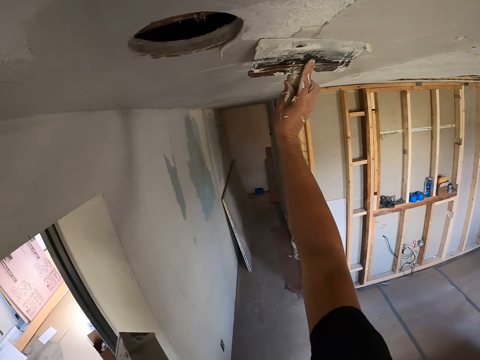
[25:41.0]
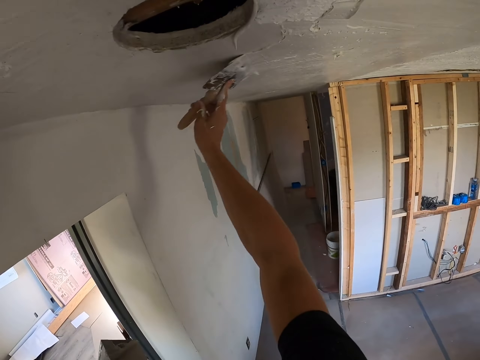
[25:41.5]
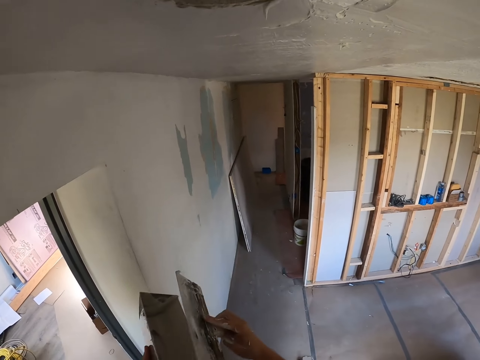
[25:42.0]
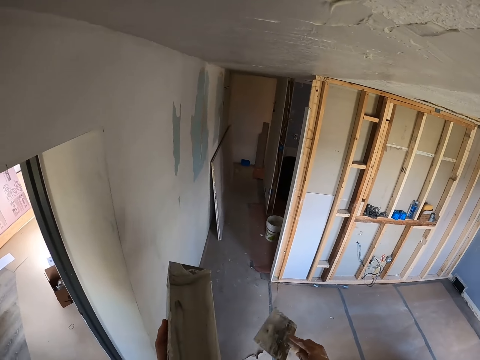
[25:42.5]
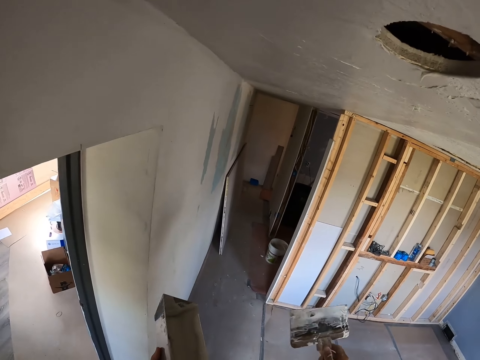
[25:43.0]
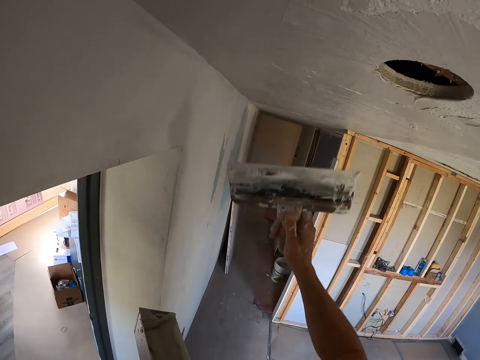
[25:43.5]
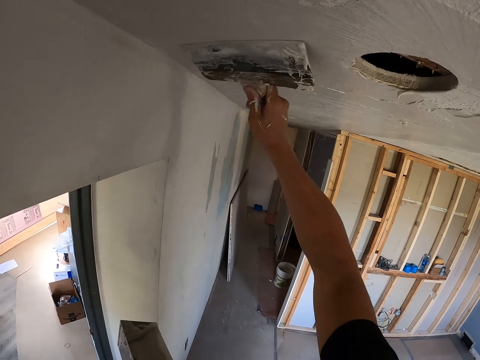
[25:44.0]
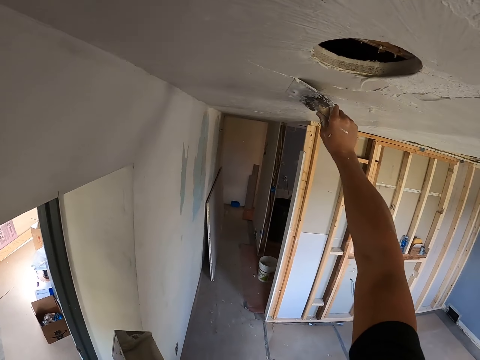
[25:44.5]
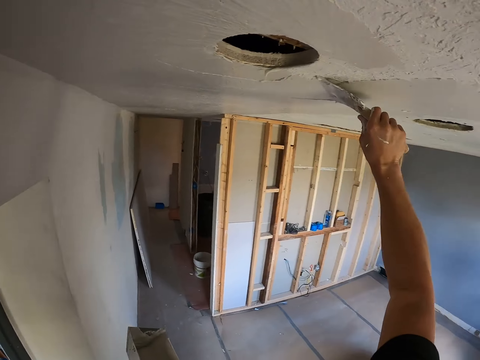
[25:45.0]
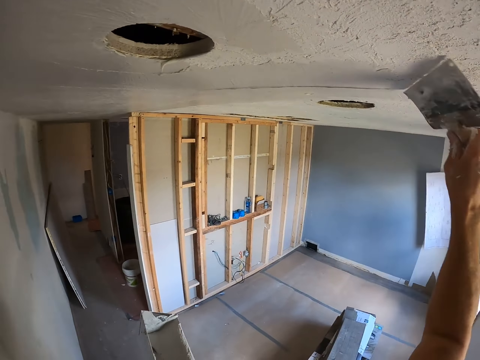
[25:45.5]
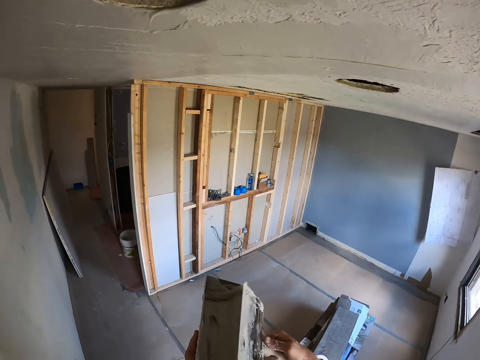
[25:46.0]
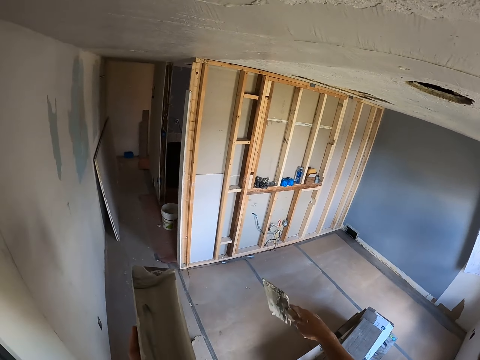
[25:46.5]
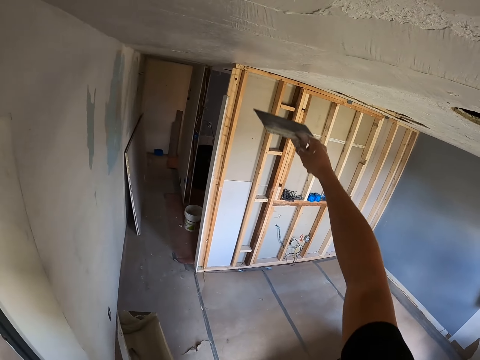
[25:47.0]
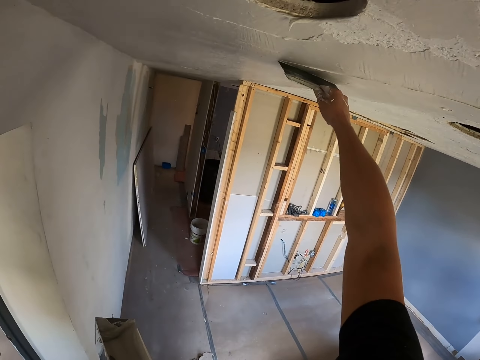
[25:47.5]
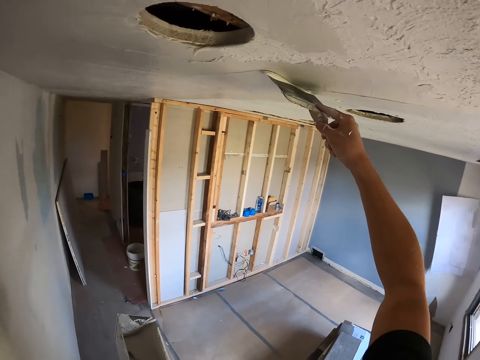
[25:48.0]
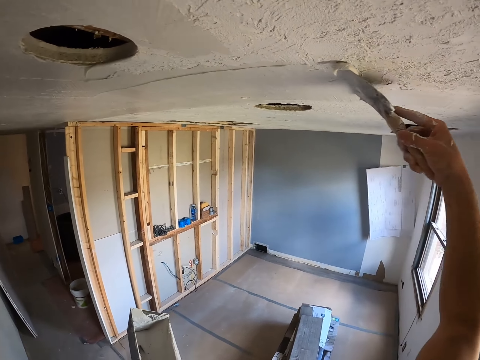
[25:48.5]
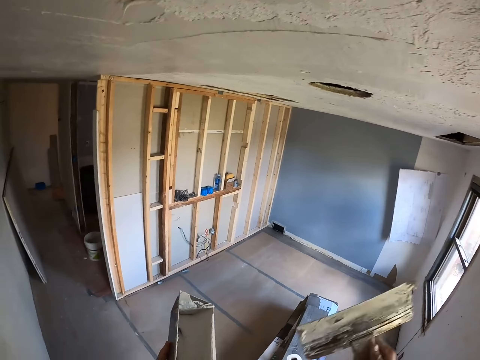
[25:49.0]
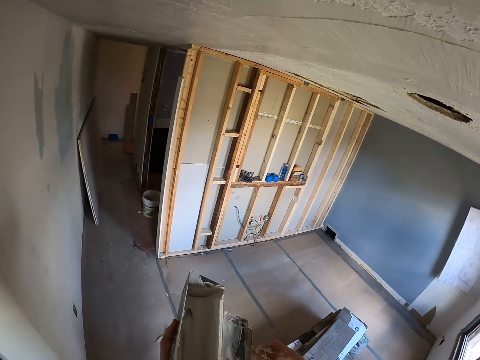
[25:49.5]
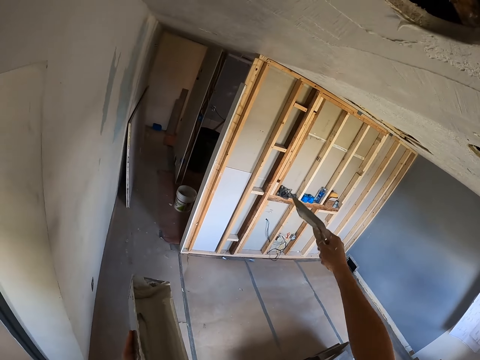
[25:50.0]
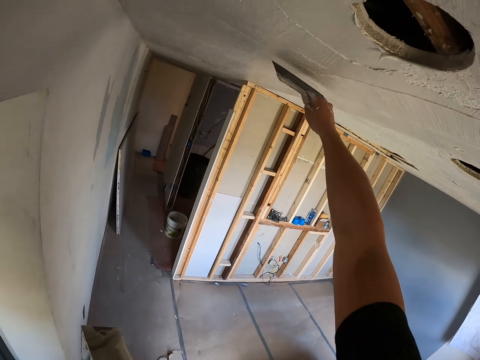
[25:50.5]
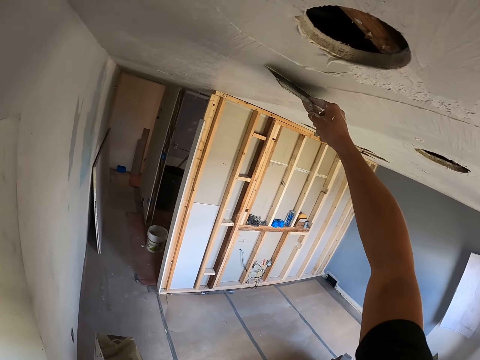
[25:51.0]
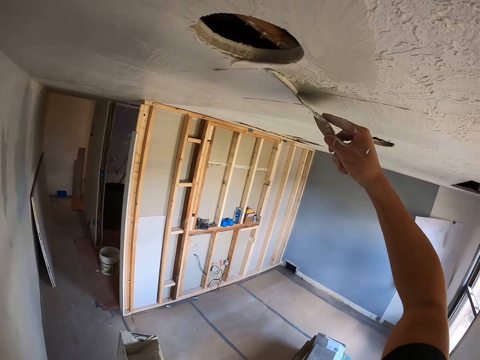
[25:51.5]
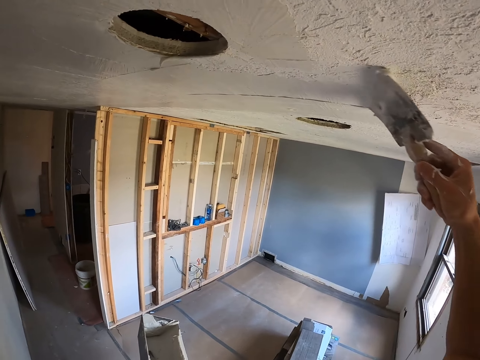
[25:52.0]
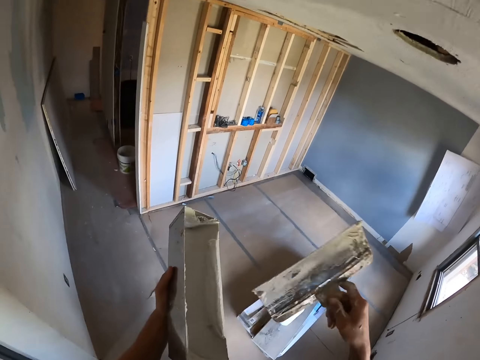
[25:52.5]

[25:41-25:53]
The camera wearer wipes the excess filler. They dip the brush in paint. They apply filler on the wall. They paint the ceiling. They wipe the excess filler. They scrape excess paint from the brush. They apply filler on the wall. They paint the ceiling. They wipe the excess filler. They scrape excess paint from the brush. They apply filler on the wall. They paint the ceiling.

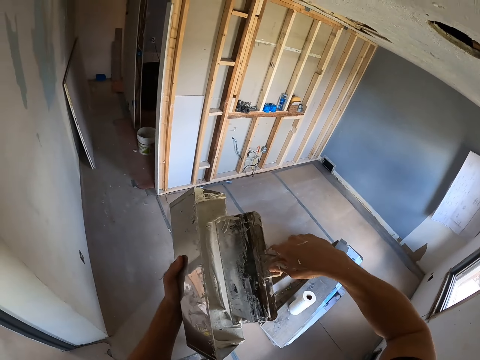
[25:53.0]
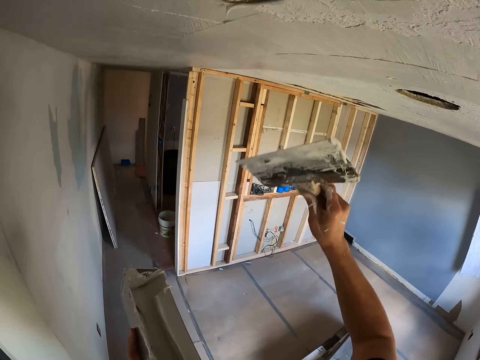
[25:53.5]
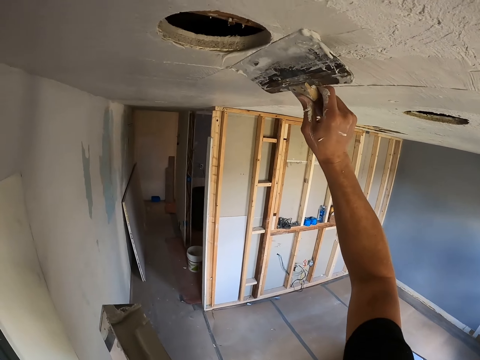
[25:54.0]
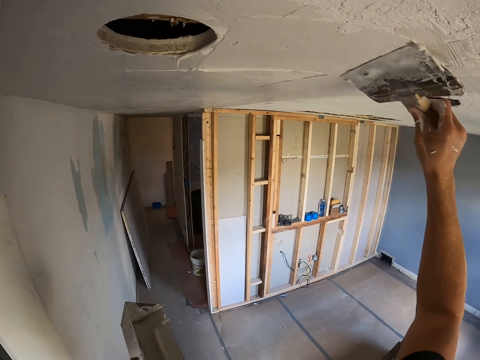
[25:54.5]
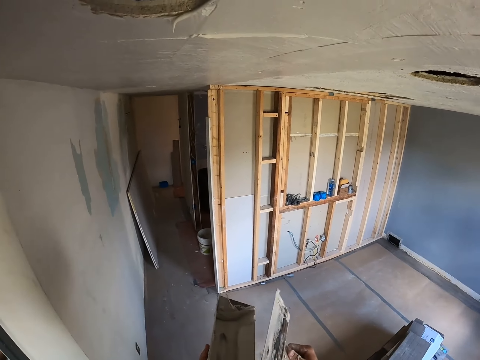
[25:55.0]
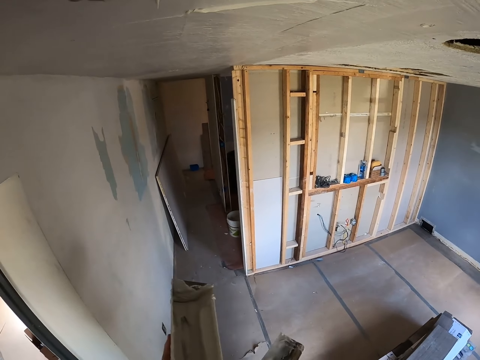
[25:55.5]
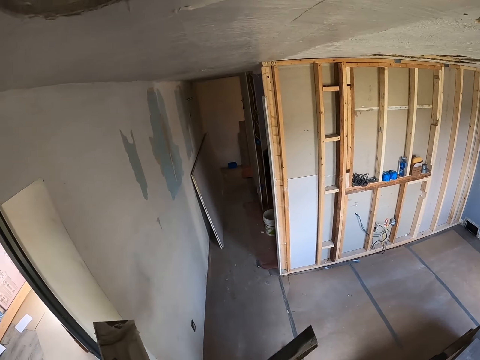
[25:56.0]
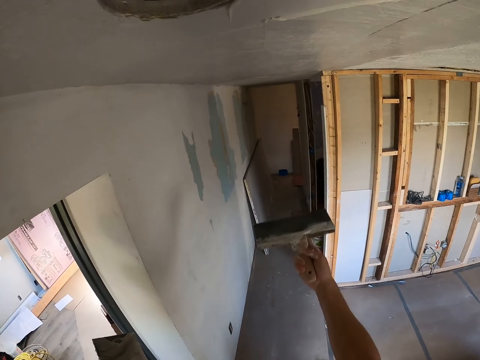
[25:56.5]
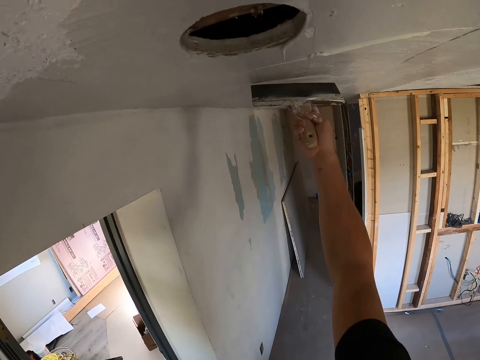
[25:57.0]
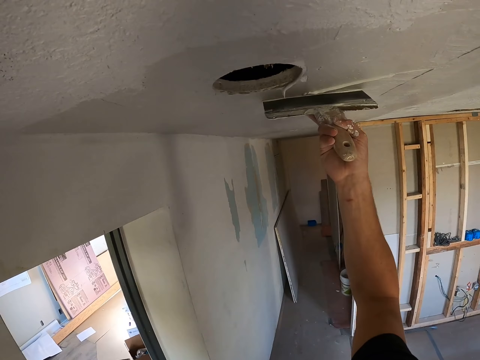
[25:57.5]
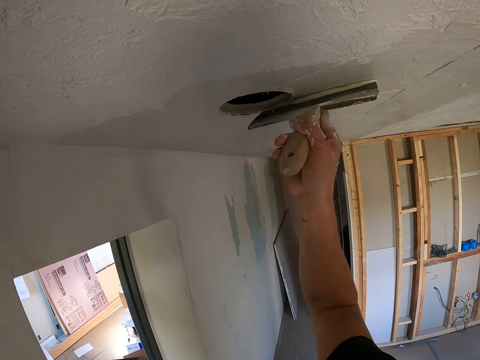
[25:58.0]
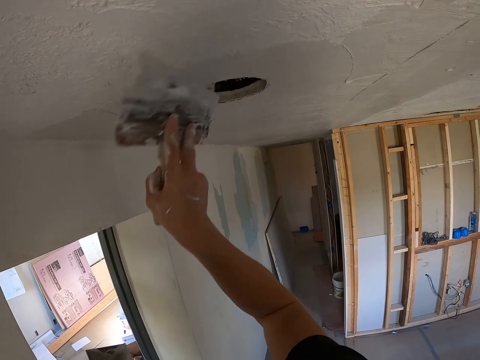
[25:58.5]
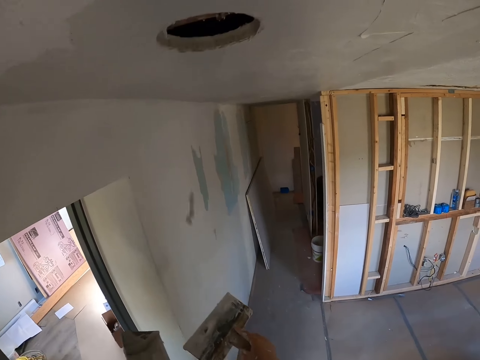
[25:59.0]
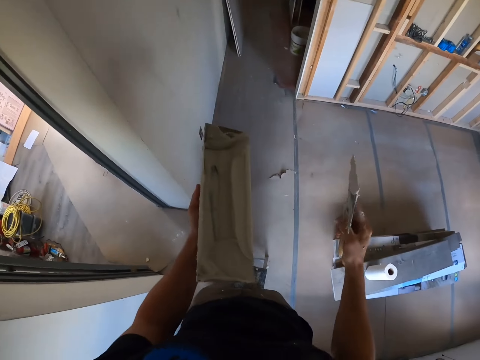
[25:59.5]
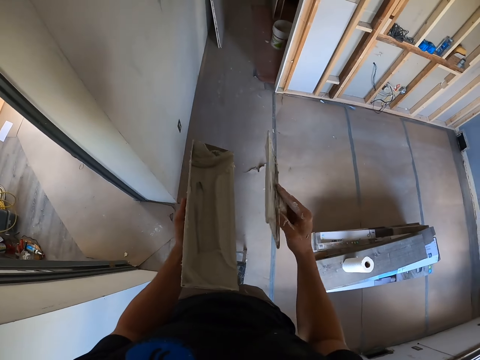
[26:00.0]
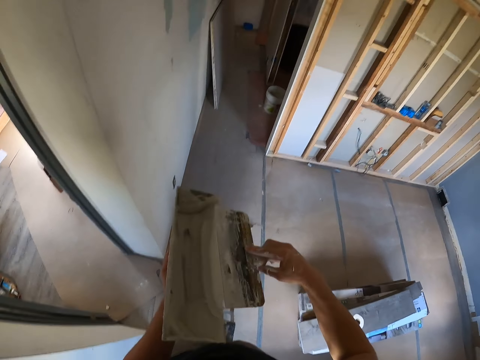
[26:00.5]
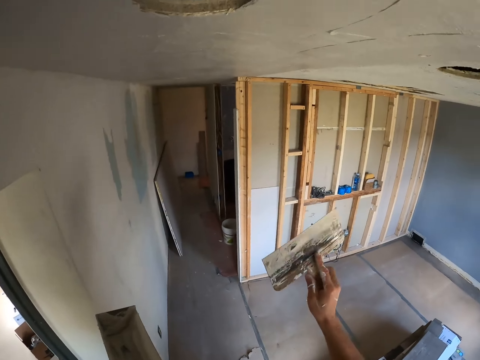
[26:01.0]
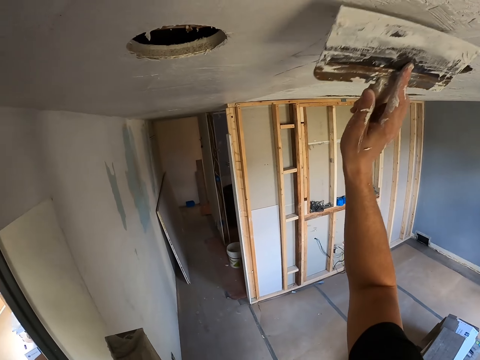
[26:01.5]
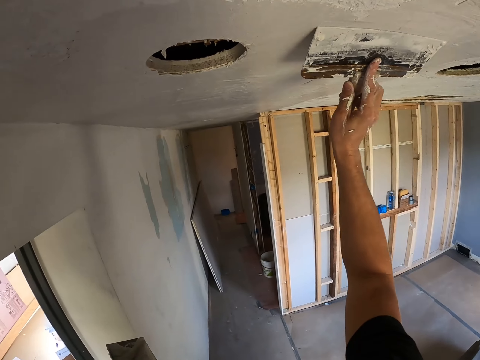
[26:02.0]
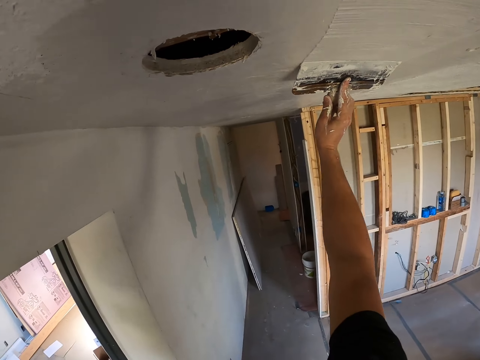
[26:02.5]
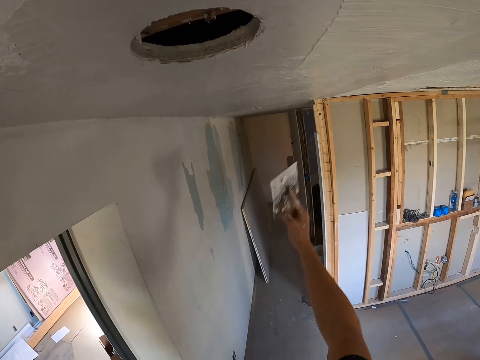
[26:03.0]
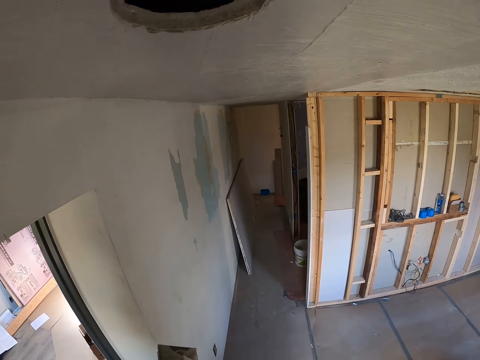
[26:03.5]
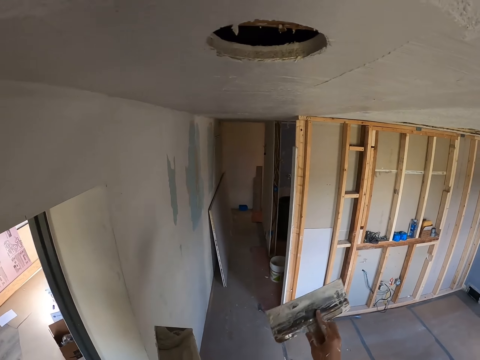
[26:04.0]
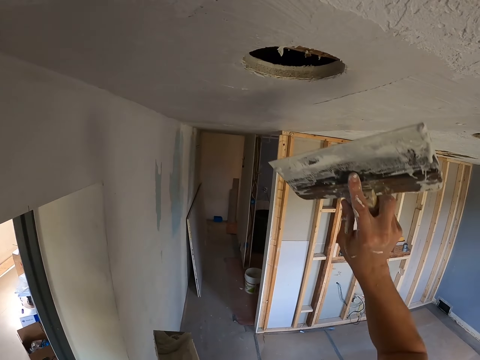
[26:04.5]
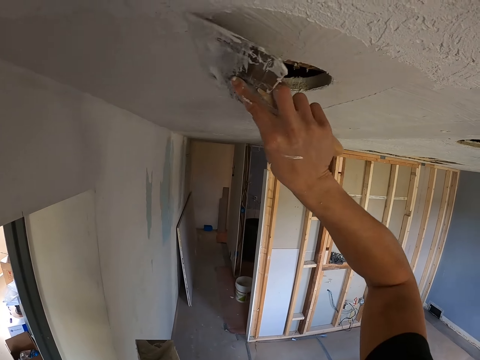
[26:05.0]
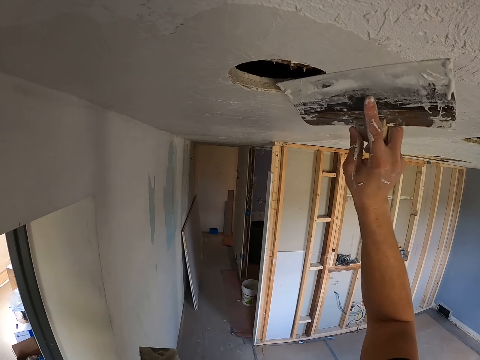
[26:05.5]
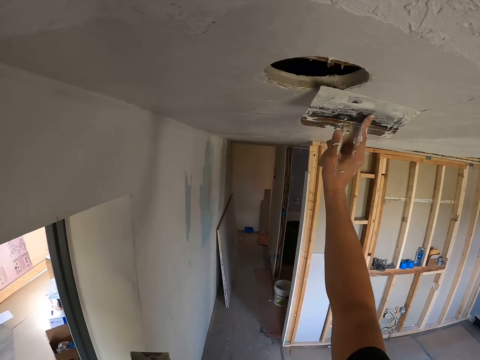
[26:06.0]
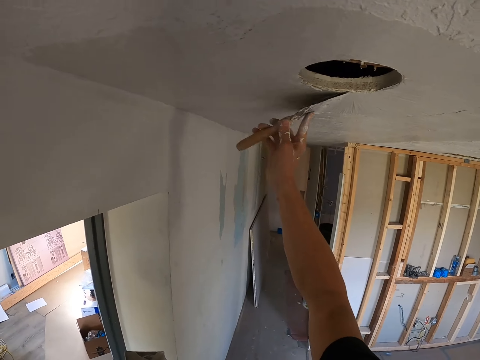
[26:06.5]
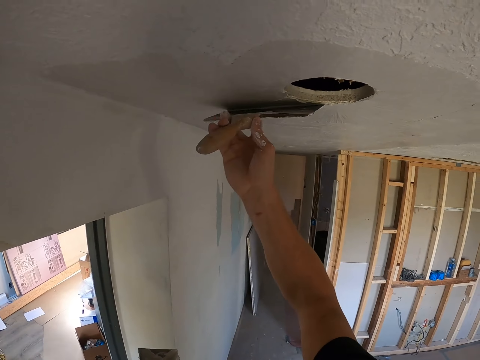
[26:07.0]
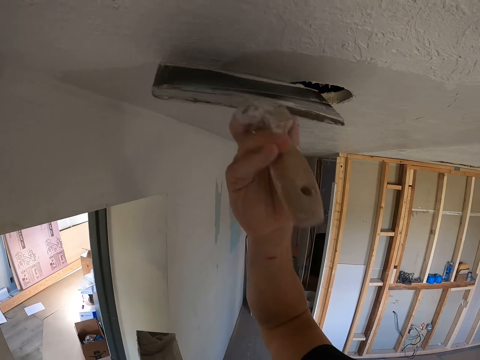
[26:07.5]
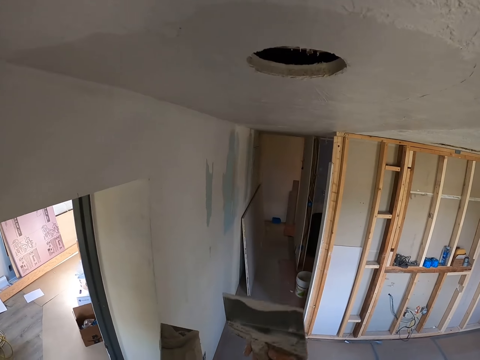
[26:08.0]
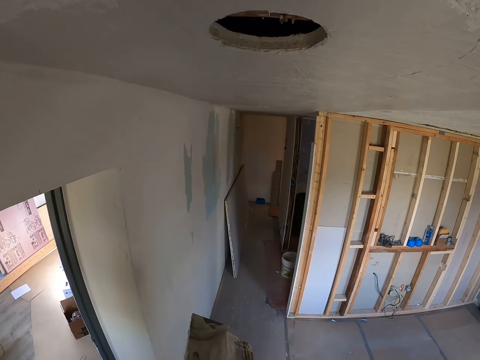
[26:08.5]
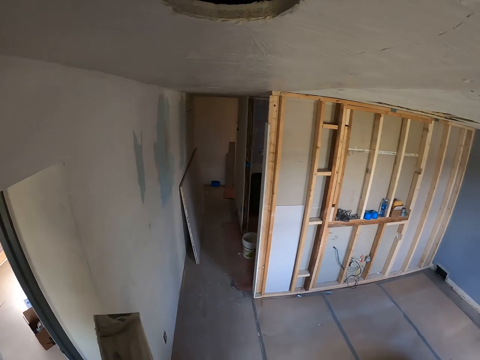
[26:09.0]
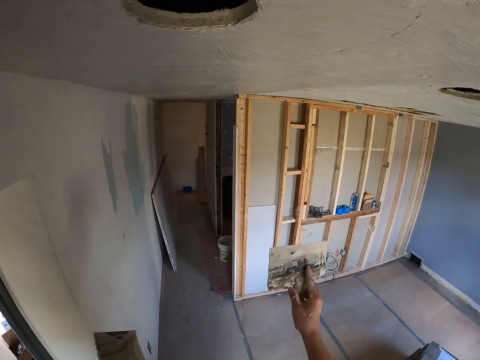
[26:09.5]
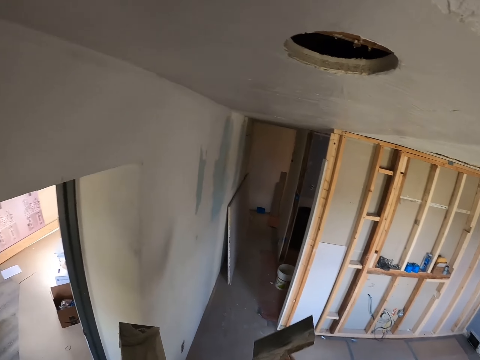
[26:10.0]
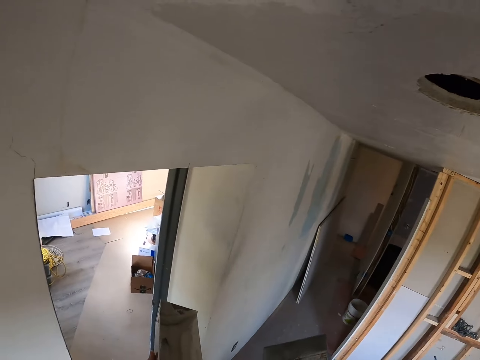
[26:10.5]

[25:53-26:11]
The camera wearer scoops filler. They scrape excess paint from the brush. They apply filler on the wall. They paint the ceiling. They wipe the excess filler. They scrape excess paint from the brush. They paint the ceiling. They apply filler on the wall. They wipe the excess filler. They scrape excess paint from the brush. They paint the ceiling. They apply filler on the wall. They scoop filler. They scrape excess paint from the brush. They paint the ceiling. They apply filler on the wall. They scoop filler. They scrape excess paint from the brush.
